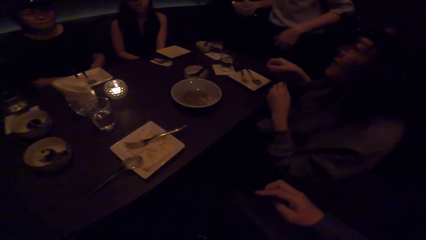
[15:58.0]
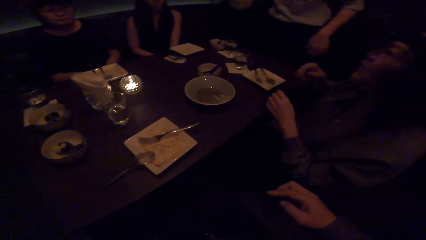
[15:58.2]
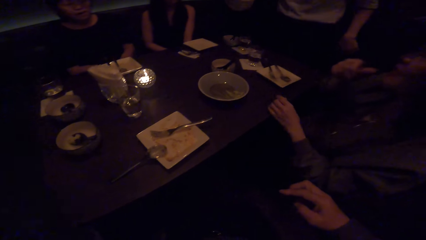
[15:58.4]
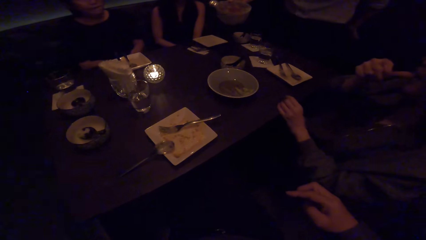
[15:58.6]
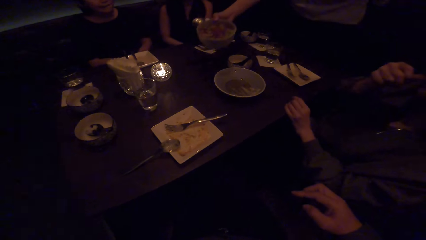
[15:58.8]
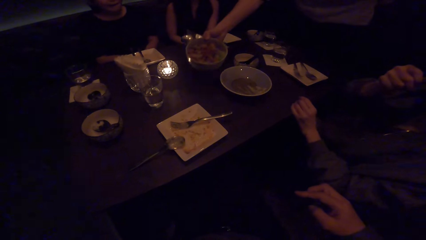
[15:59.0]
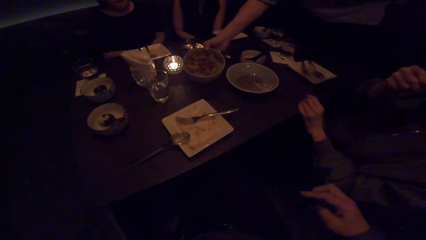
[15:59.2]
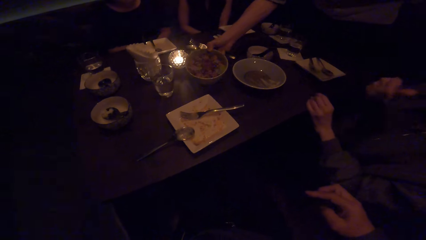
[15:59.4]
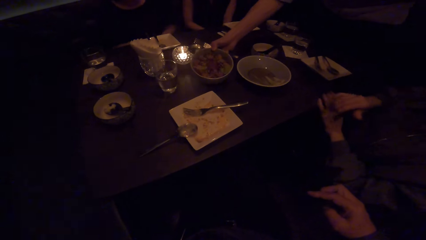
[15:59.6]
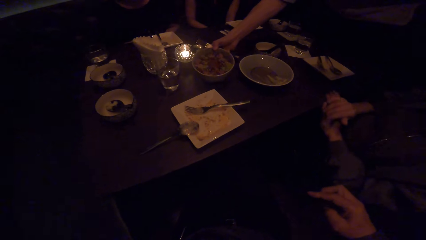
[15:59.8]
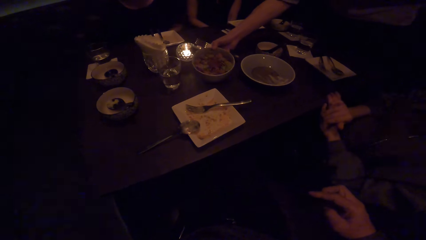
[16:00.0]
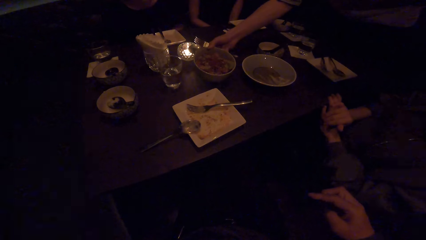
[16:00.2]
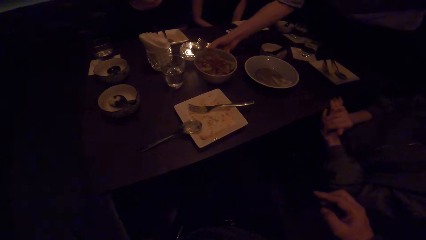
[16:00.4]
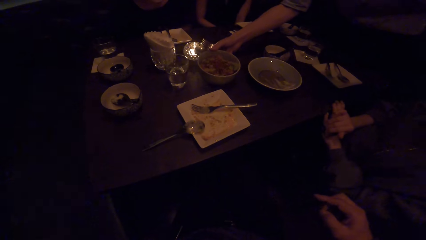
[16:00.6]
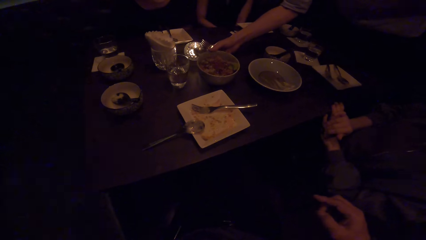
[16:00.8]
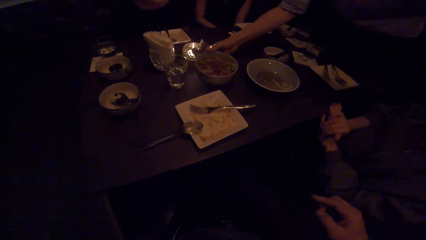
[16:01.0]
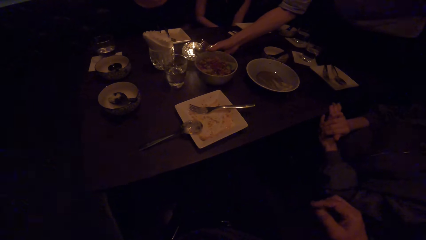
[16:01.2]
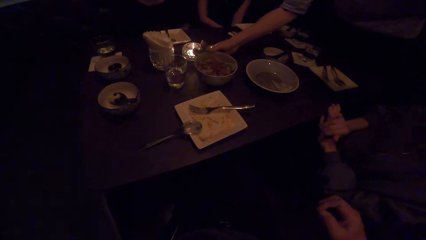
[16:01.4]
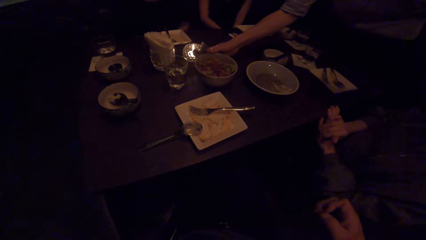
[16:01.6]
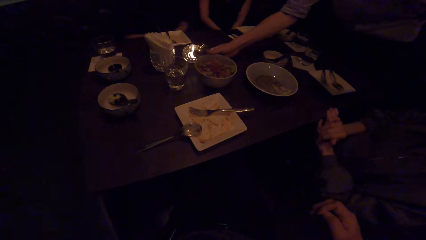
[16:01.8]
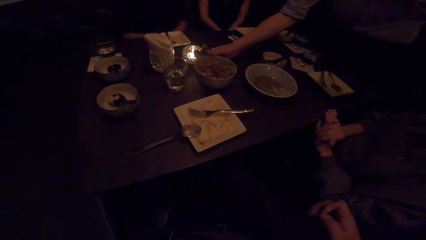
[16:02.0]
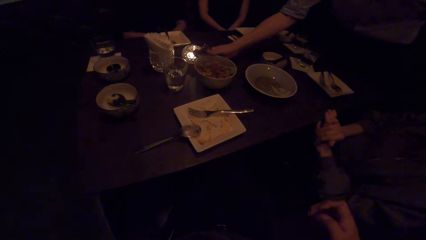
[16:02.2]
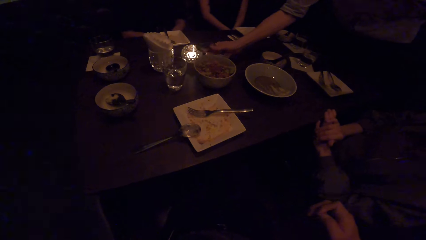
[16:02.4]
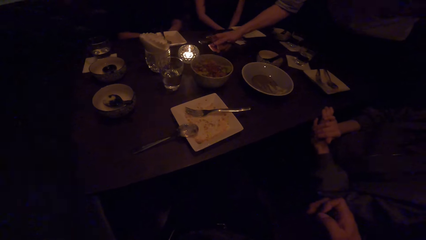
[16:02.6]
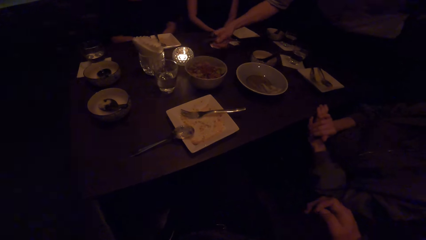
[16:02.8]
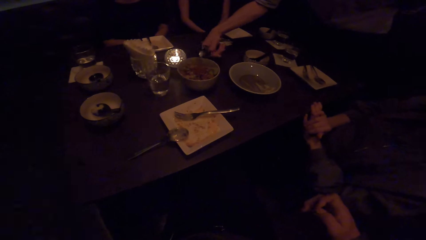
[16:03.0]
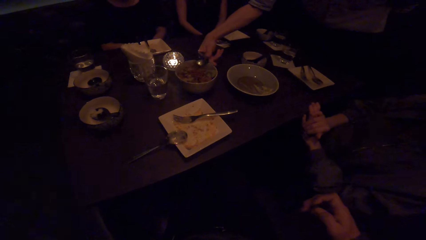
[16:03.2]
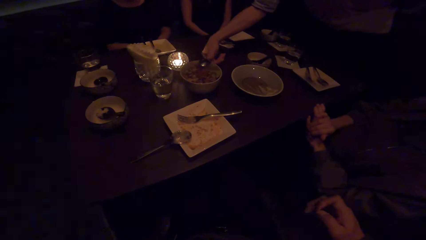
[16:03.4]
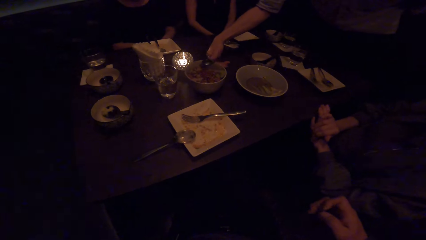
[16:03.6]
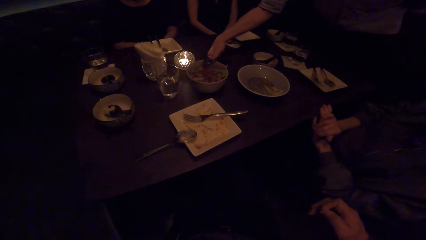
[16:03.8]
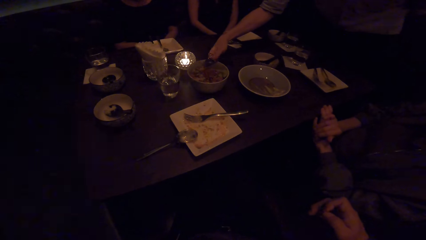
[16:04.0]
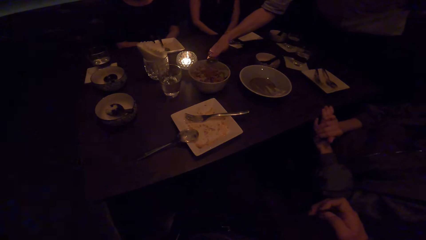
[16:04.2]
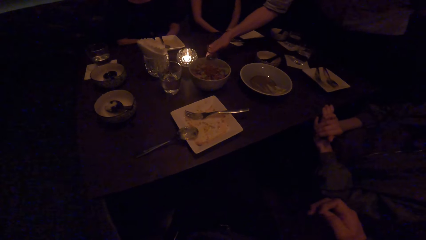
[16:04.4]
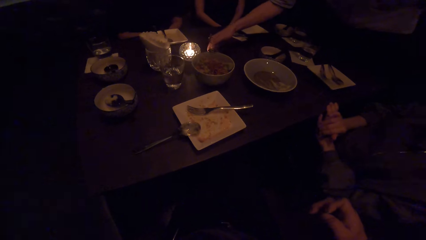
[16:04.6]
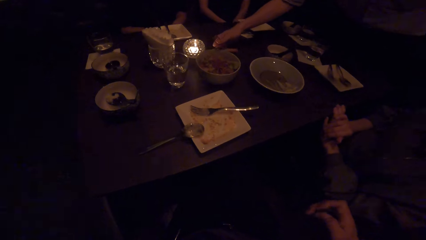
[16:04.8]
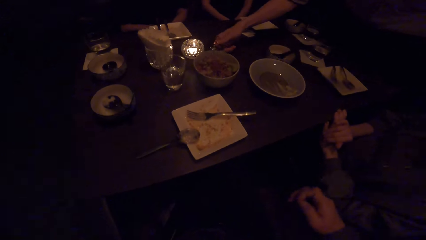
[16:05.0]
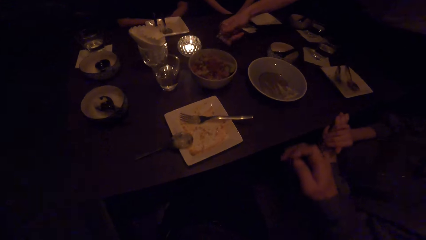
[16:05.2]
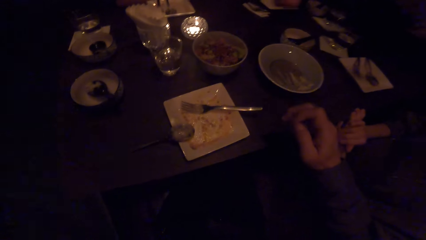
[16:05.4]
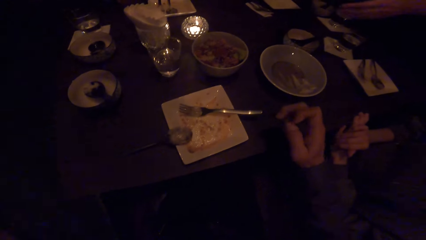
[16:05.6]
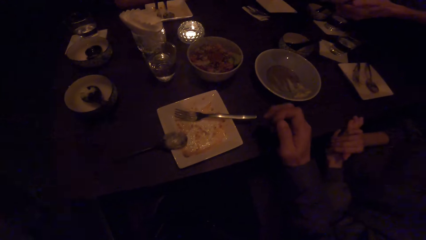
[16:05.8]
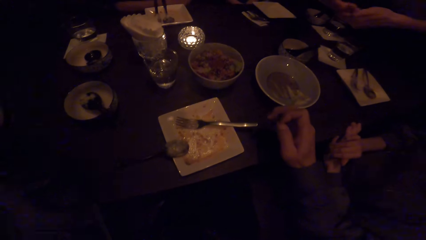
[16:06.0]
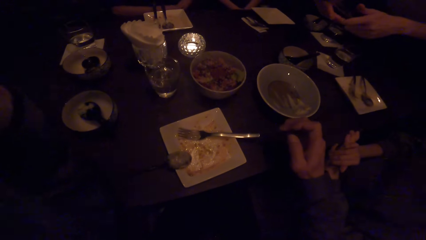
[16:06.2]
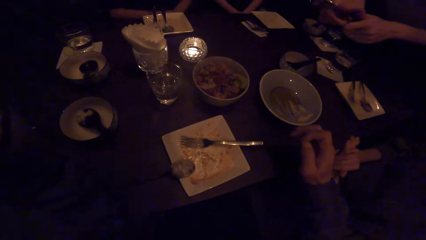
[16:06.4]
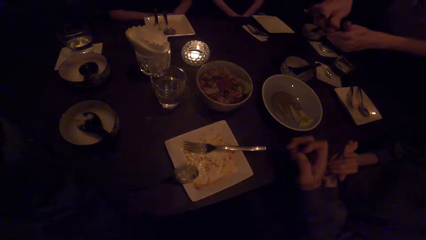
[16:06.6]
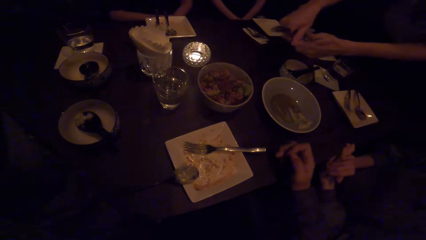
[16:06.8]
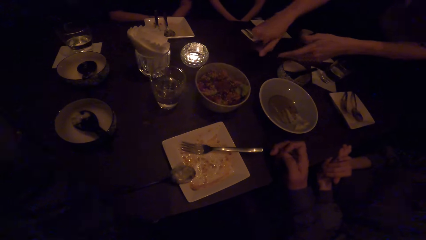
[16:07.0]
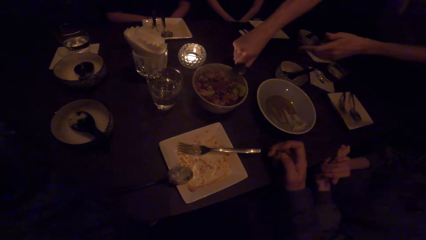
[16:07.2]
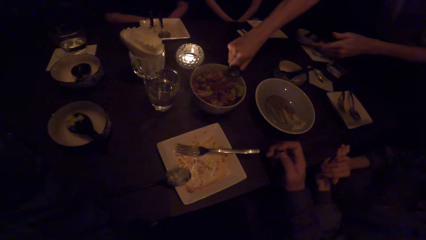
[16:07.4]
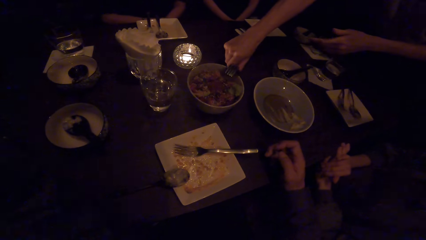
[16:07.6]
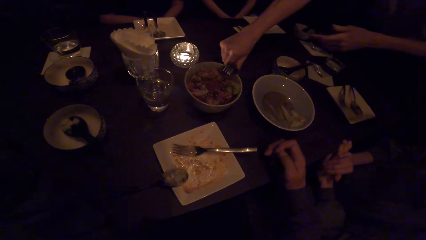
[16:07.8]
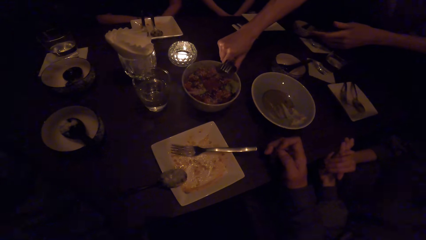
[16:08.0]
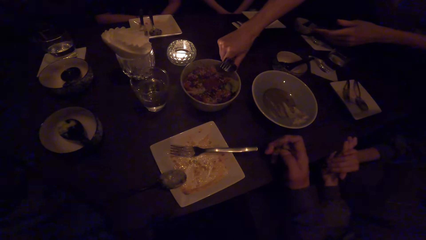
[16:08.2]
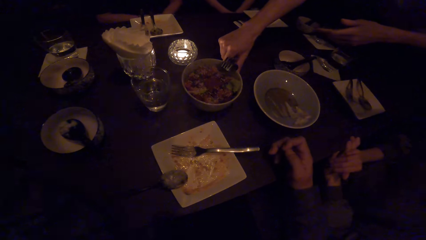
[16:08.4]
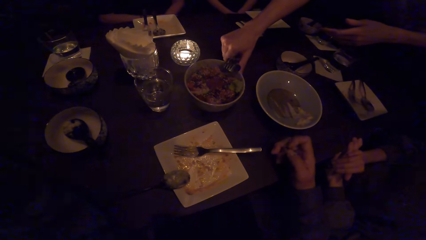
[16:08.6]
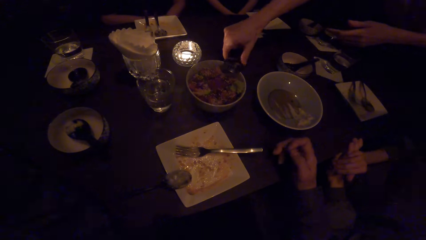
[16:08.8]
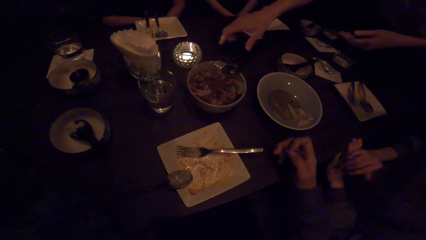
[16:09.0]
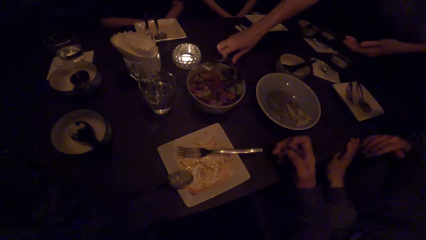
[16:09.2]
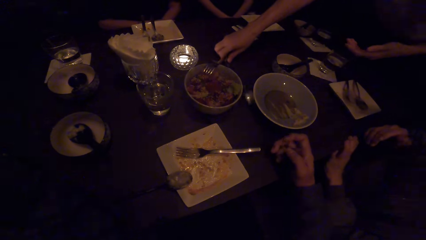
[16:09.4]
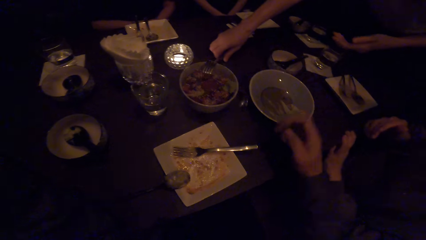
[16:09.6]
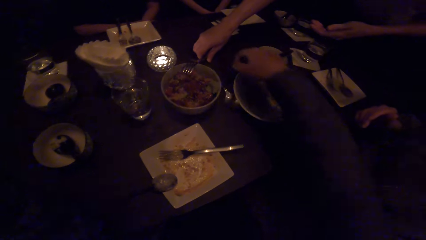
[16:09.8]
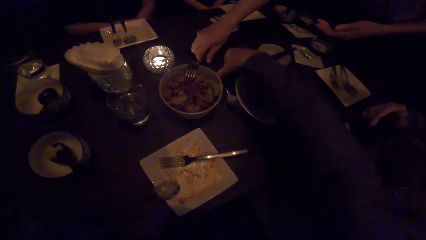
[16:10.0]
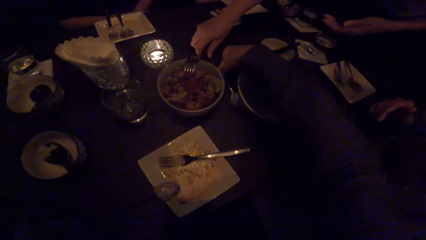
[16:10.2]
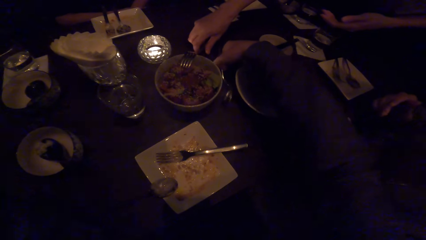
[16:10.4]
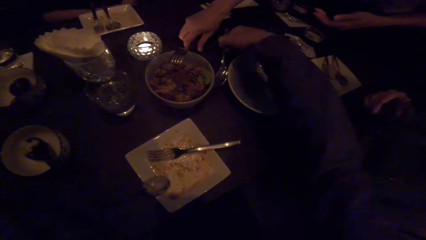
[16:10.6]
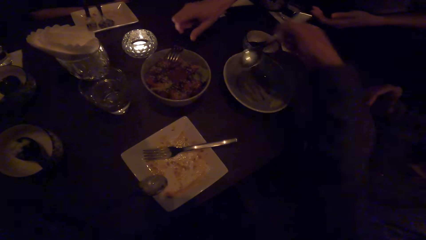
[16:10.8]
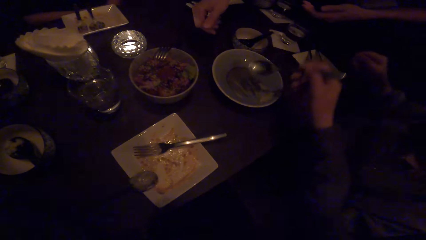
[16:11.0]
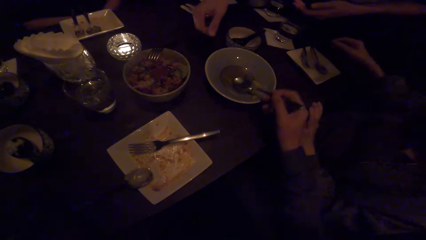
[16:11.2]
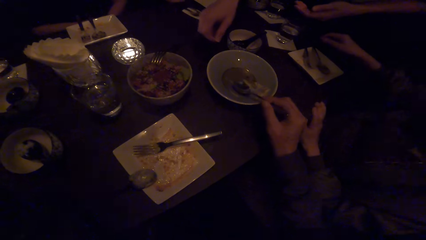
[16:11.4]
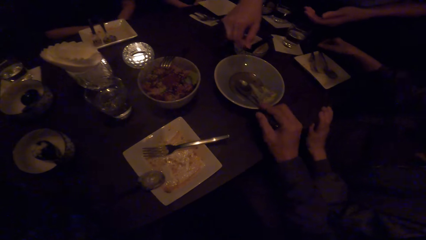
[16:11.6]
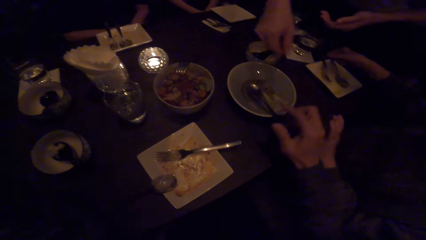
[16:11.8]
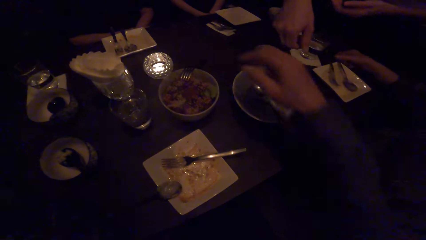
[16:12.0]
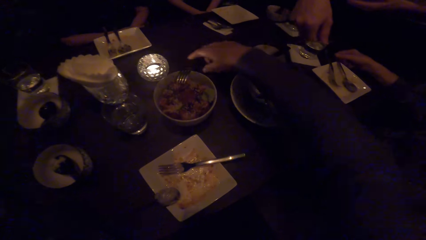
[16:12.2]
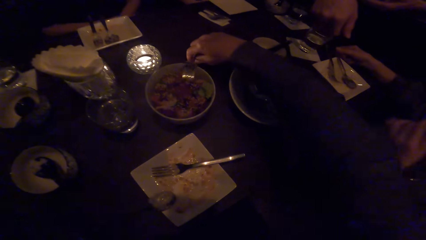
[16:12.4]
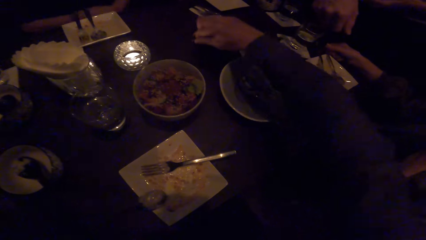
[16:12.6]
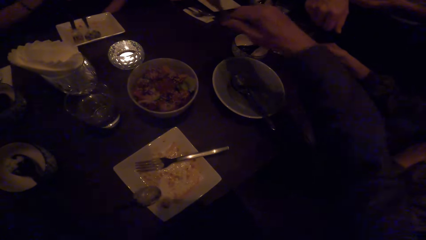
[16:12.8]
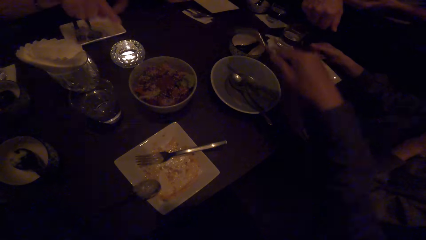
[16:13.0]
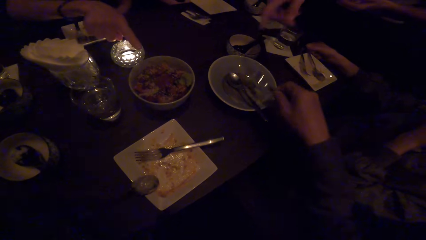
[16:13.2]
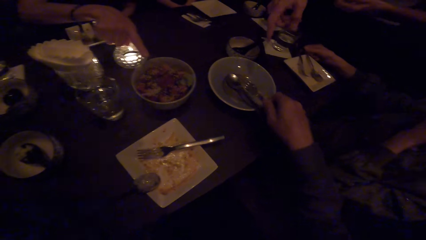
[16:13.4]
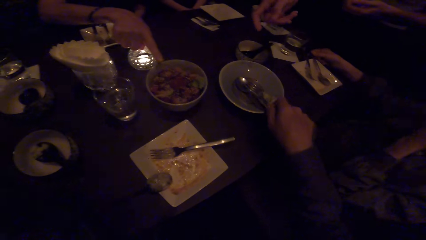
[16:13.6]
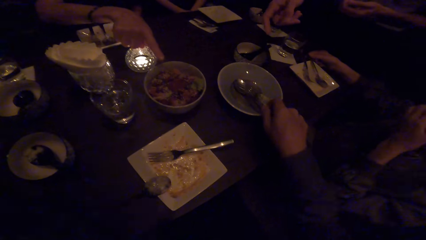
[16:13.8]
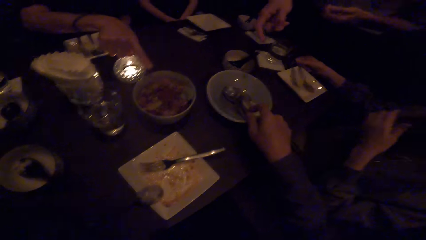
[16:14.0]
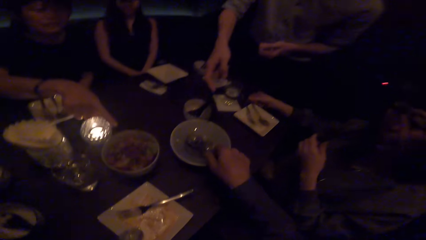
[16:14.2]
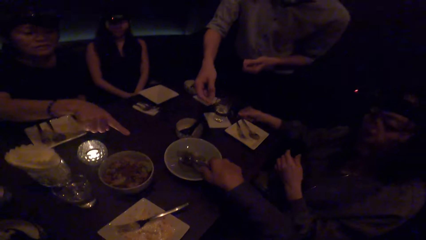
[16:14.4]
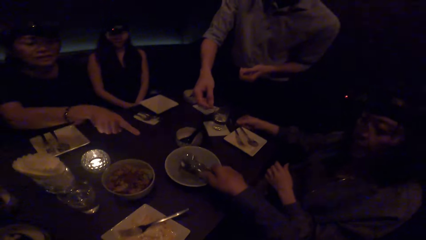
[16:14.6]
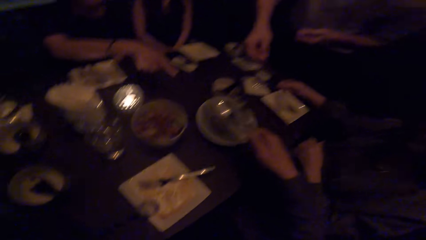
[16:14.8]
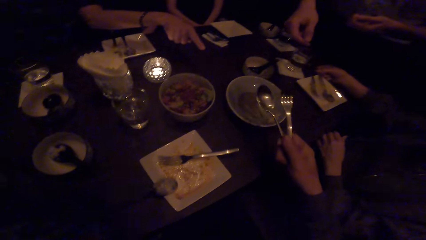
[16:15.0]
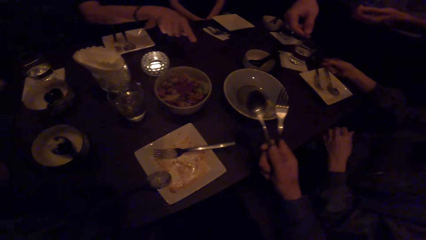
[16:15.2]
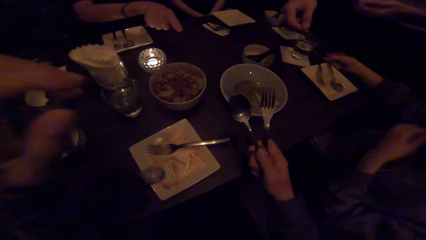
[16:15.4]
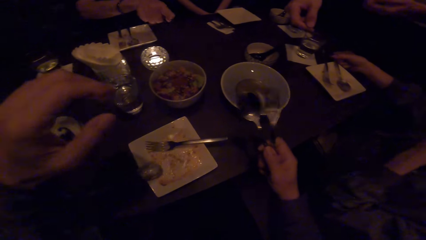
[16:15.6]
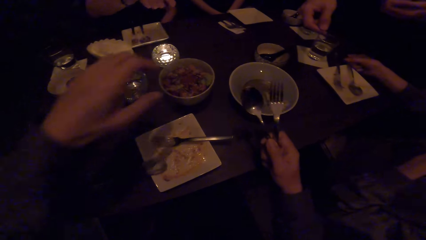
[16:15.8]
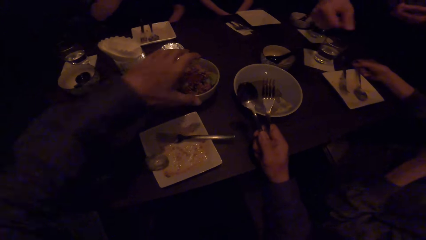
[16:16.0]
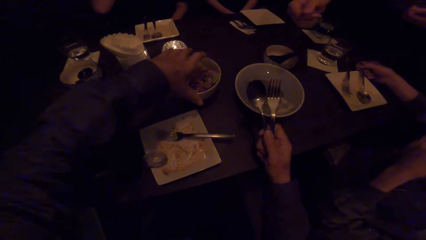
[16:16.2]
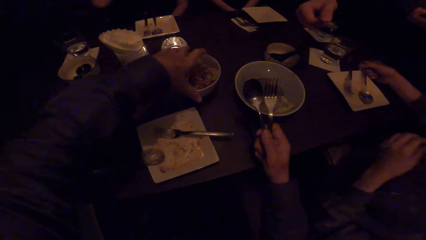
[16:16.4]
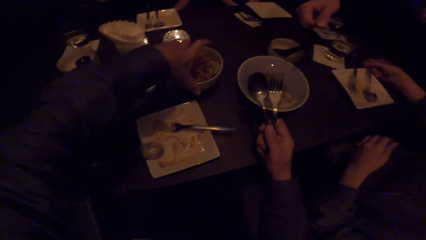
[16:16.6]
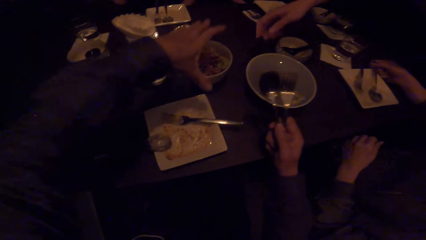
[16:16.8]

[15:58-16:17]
A waiter drops a bowl of food on the table with his right hand. The camera wearer talks to the restaurant server and looks at the table. The waiter drops a spoon and fork on the bowl of food on the table with his right hand. The camera wearer talks to the restaurant server and moves the right hand on the table. The waiter drops the spoon and fork on the bowl of food on the table with his right hand again. The camera wearer talks to the restaurant server. He picks up the spoon on the table with his right hand. He drops the spoon in a plate or bowl. He picks up the fork with his right hand. A woman points at the table. The camera wearer picks up the spoon in the bowl with his right hand. He looks at the restaurant server. He puts the right hand on the table. He touches the bowl on the table with his left hand.
